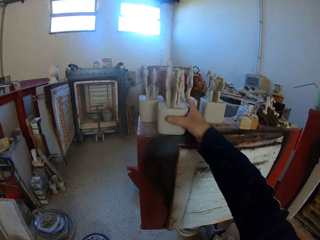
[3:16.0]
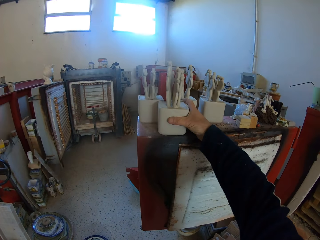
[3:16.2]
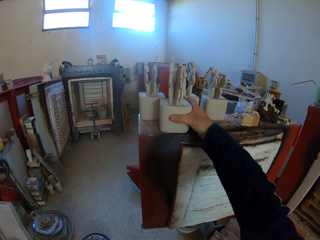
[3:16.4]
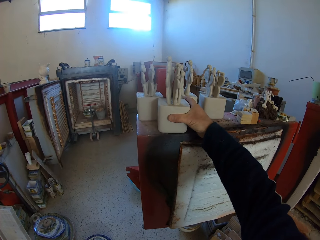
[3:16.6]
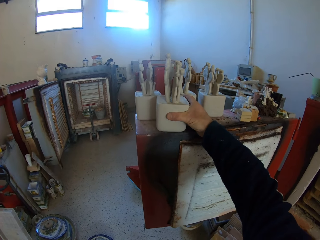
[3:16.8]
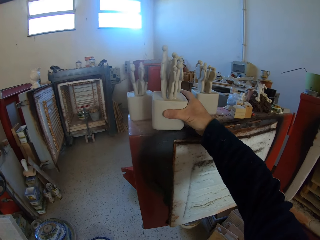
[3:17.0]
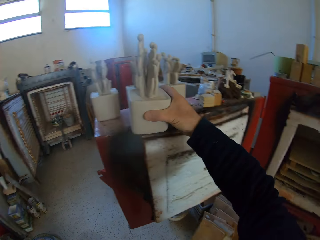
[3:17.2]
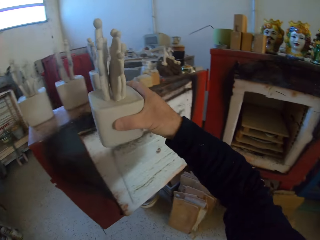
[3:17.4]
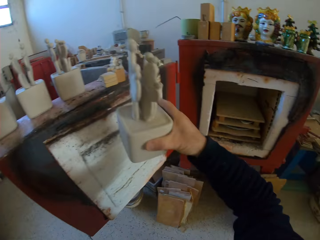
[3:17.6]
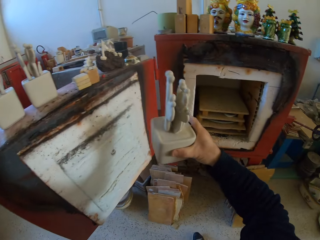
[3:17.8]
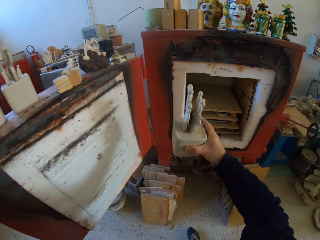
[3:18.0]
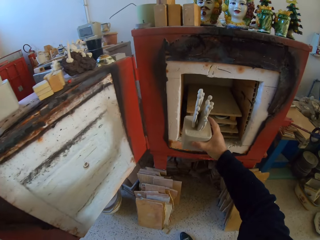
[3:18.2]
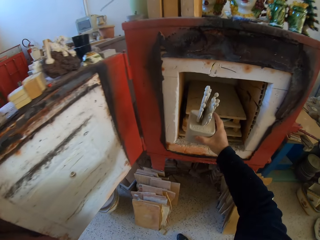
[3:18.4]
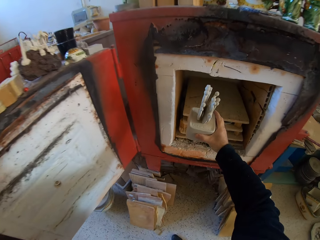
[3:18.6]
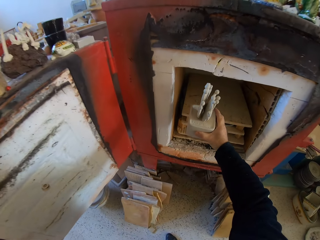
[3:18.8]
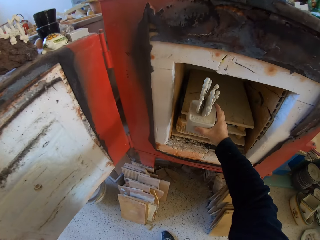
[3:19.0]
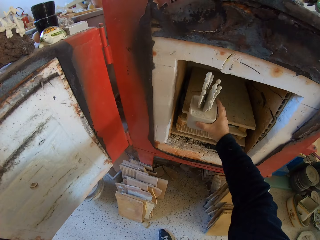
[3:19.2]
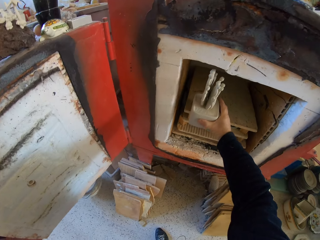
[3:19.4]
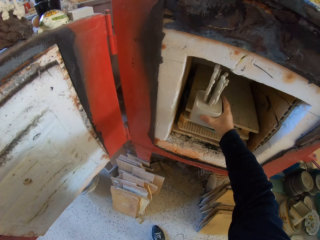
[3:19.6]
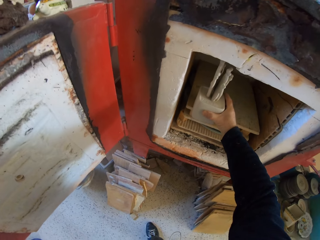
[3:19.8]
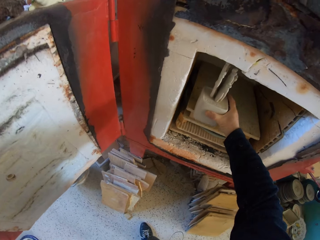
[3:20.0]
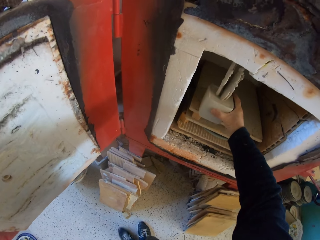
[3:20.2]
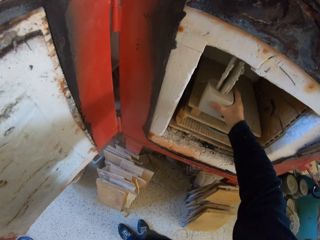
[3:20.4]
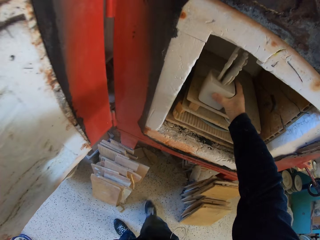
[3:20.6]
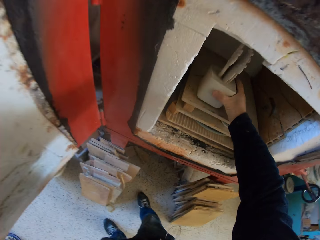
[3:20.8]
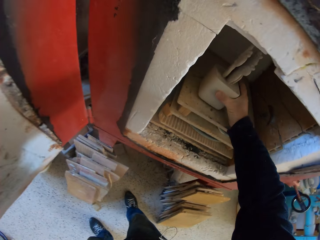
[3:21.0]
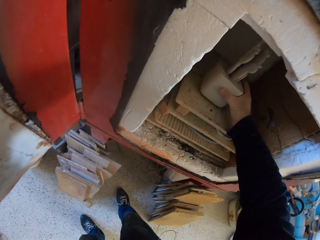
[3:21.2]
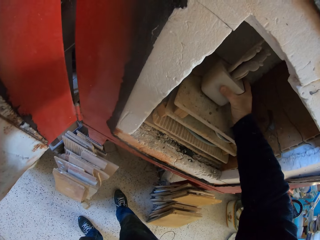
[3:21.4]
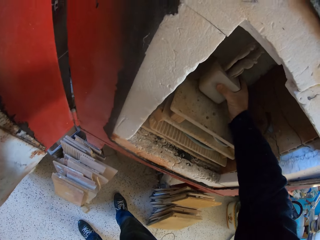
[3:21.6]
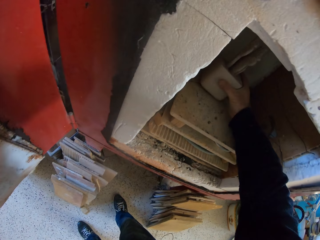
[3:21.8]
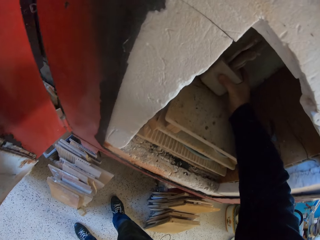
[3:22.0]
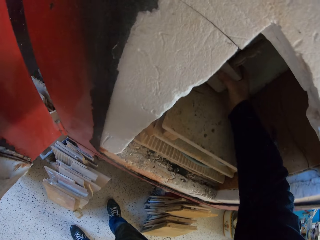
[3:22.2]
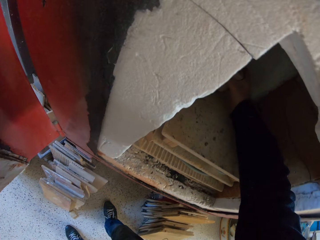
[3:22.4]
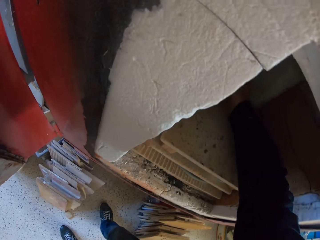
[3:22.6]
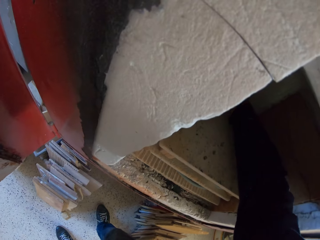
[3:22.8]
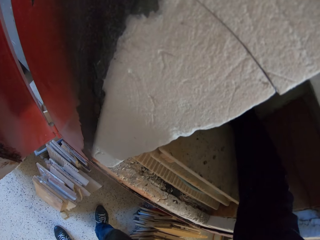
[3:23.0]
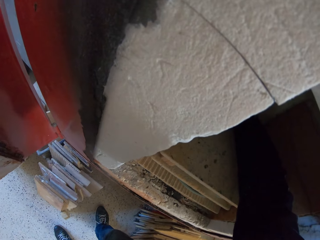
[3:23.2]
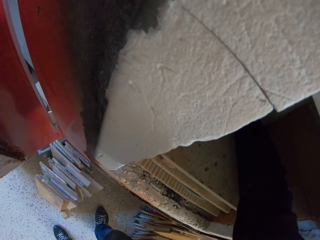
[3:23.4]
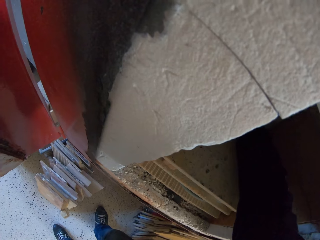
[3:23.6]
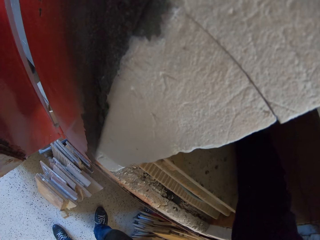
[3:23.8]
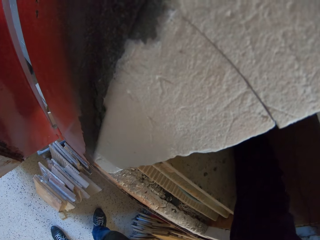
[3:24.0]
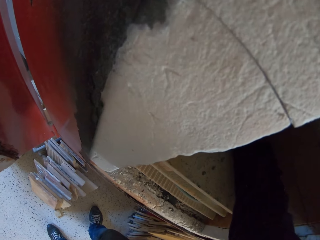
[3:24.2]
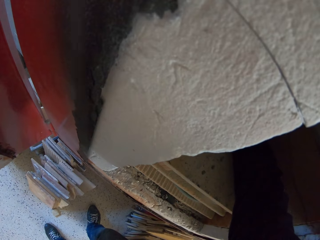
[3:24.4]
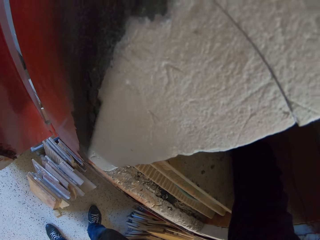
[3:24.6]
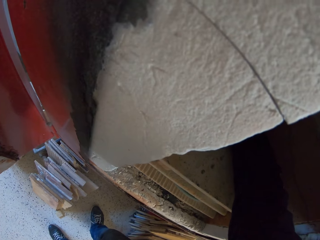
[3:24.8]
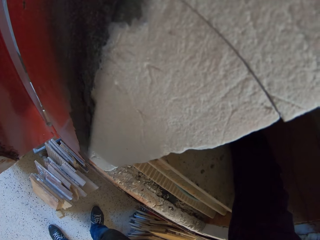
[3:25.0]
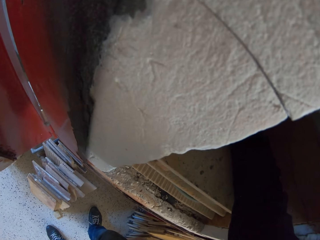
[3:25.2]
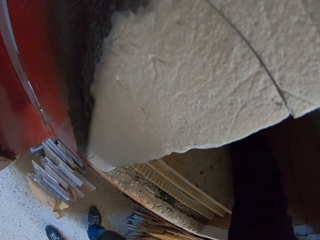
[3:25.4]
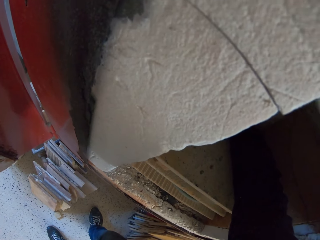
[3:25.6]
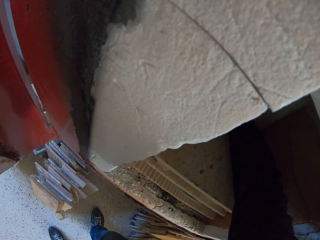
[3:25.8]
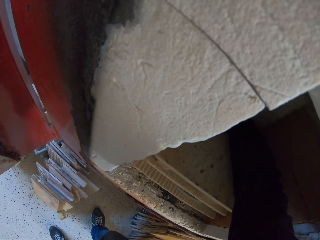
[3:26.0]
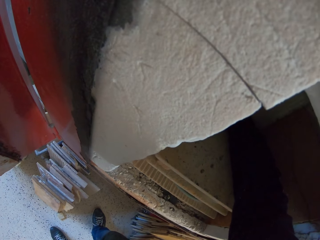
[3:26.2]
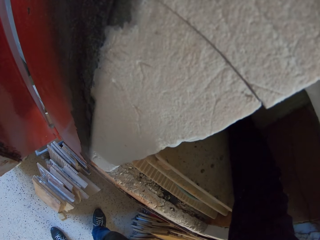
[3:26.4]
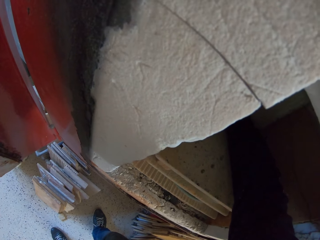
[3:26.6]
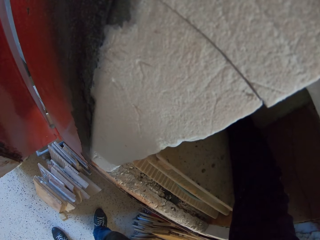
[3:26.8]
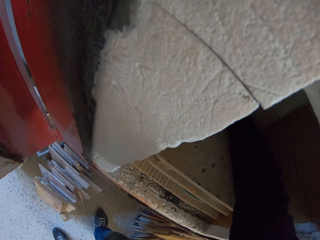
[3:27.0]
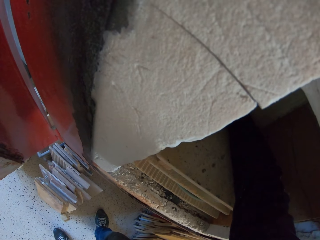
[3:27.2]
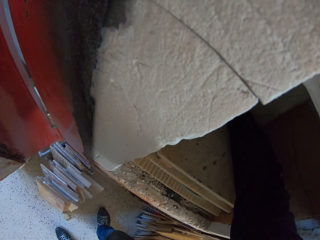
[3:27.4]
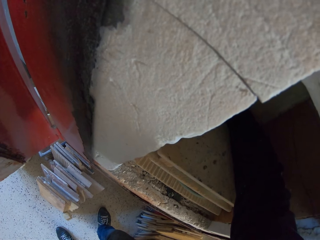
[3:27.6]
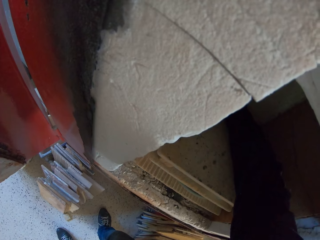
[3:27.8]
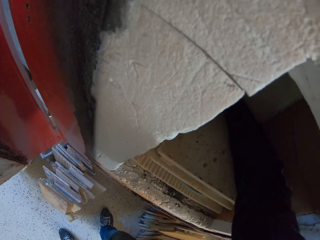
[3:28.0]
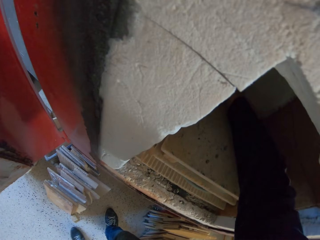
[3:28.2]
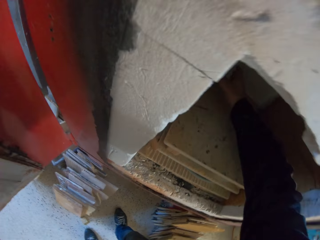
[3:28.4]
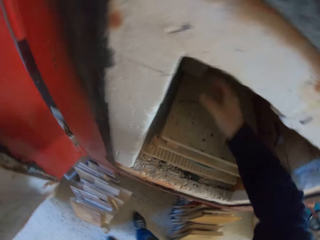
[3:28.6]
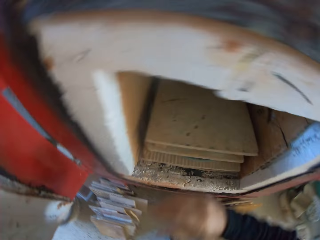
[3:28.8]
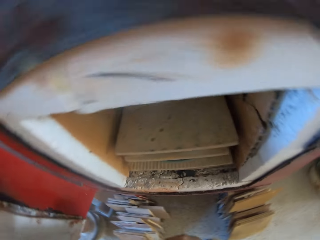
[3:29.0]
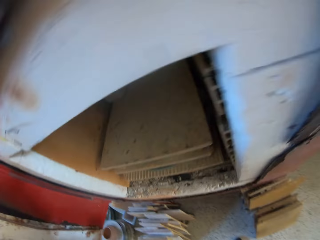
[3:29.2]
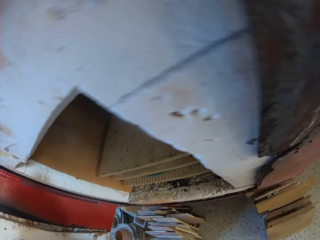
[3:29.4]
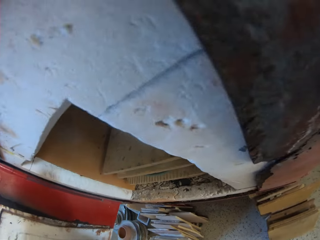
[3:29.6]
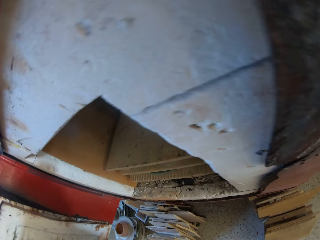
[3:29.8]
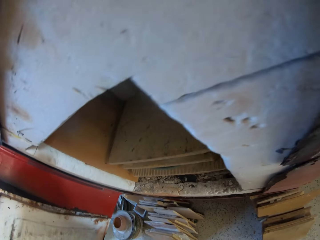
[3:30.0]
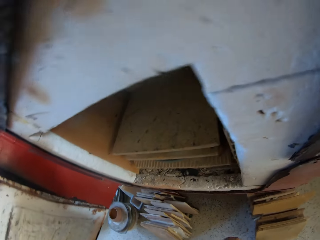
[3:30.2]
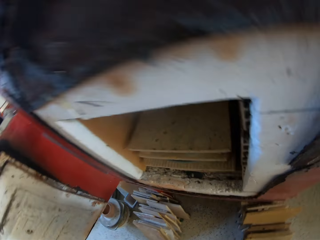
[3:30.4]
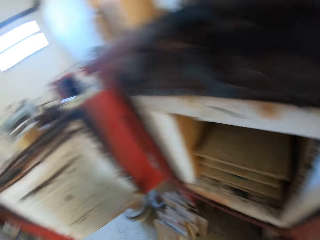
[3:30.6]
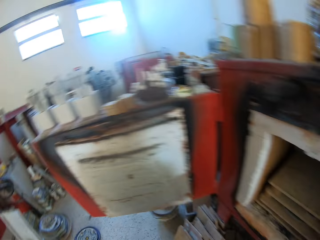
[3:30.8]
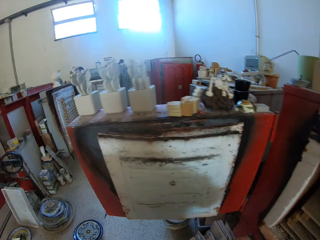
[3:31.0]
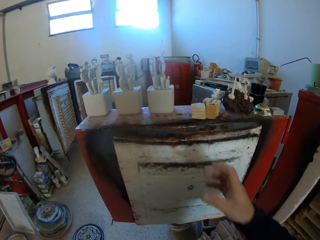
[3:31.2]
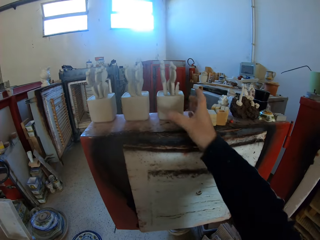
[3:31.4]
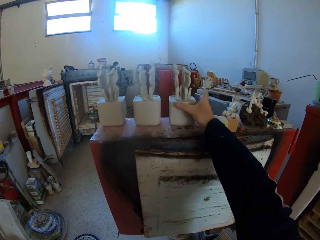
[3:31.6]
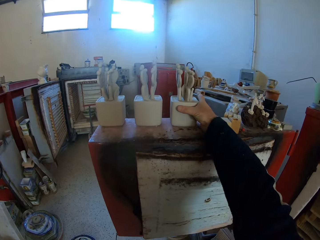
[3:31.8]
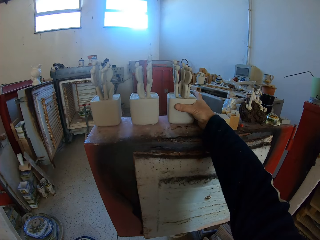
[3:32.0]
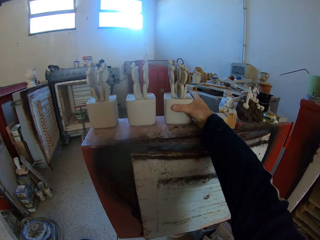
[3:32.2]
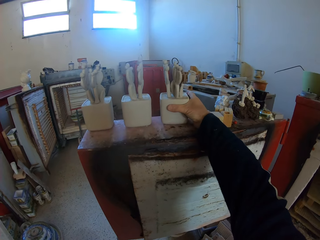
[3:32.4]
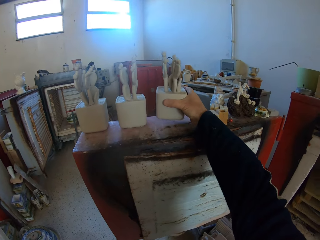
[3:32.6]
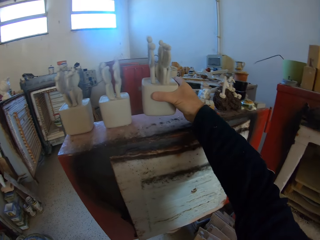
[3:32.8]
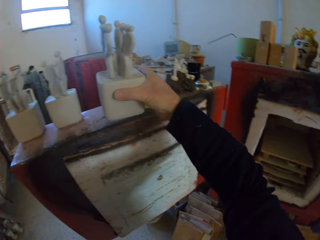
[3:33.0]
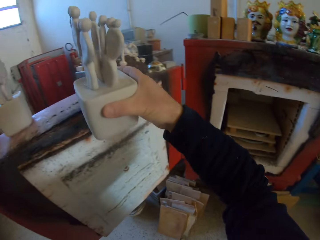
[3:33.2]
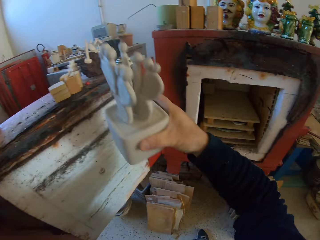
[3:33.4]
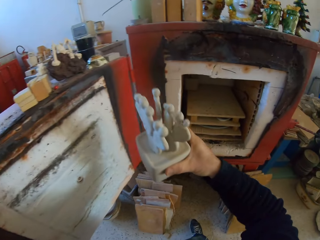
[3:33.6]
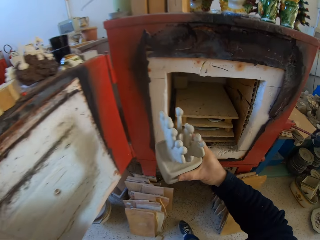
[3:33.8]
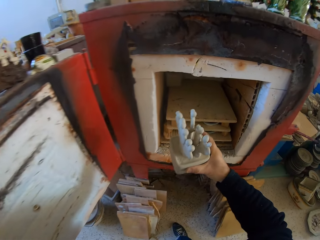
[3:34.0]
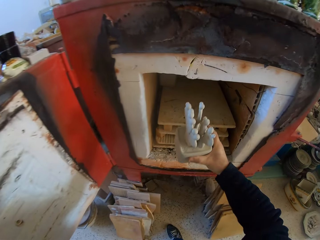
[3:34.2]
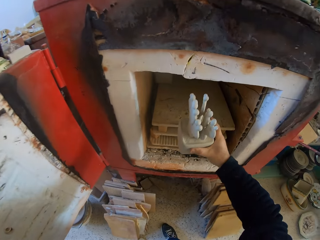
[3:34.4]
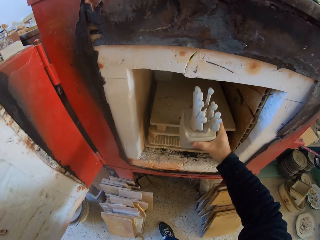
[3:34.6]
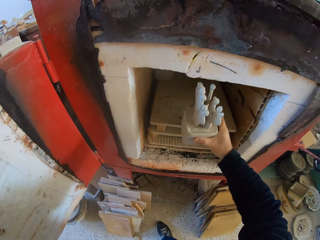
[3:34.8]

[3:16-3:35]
The camera wearer touches a decoration or carving and picks the carving. They place the carving in the cabinet or molding machine. They look around the cabinet. They put the decoration in the molding machine and pick the carving.

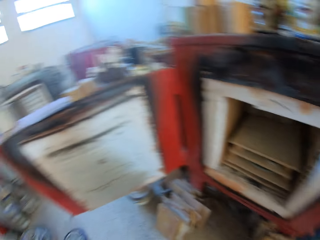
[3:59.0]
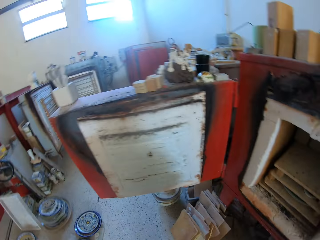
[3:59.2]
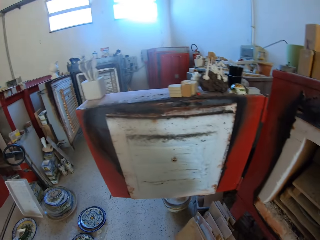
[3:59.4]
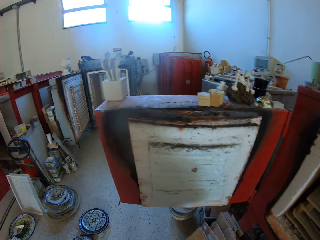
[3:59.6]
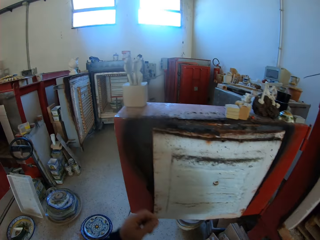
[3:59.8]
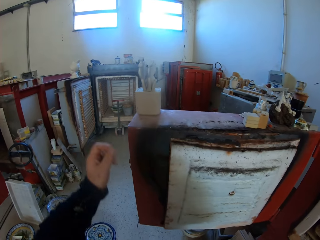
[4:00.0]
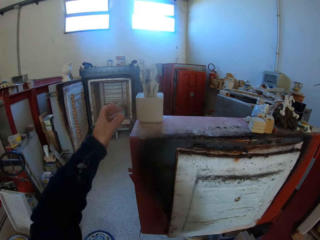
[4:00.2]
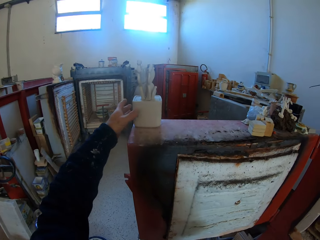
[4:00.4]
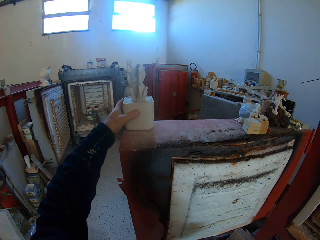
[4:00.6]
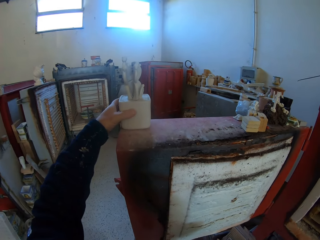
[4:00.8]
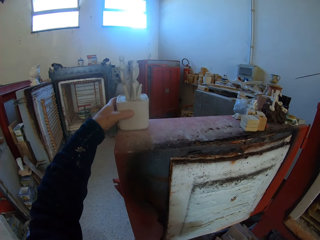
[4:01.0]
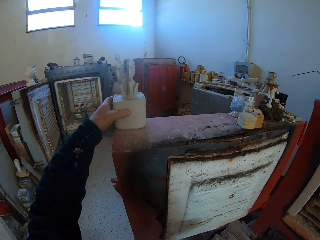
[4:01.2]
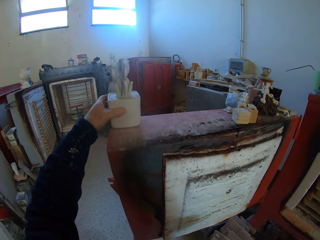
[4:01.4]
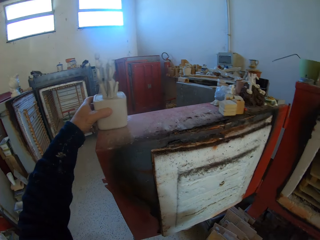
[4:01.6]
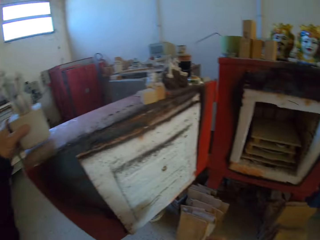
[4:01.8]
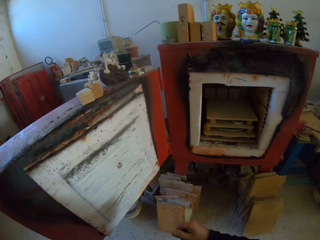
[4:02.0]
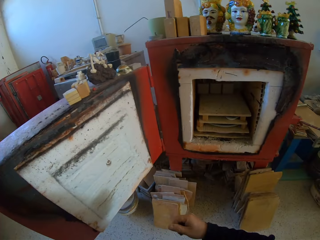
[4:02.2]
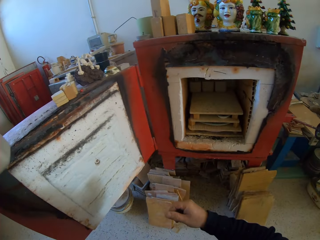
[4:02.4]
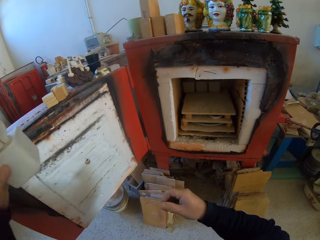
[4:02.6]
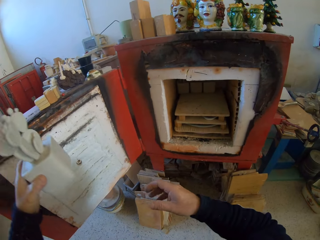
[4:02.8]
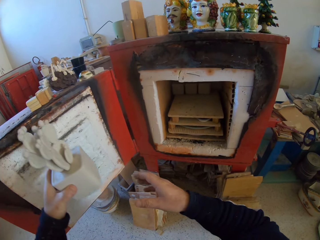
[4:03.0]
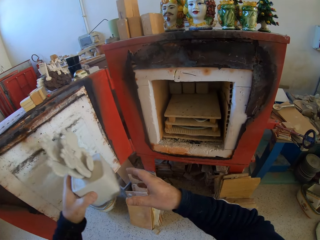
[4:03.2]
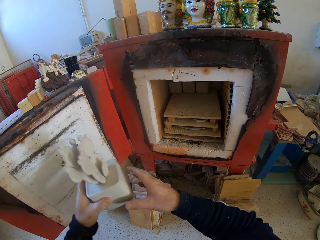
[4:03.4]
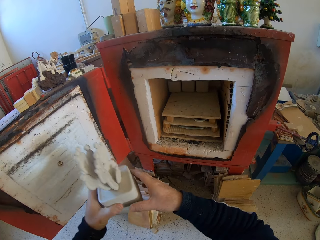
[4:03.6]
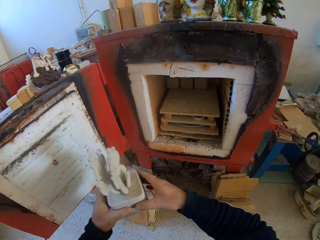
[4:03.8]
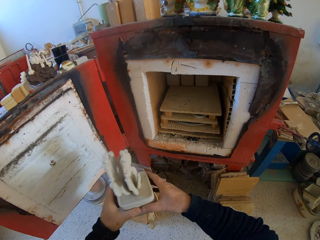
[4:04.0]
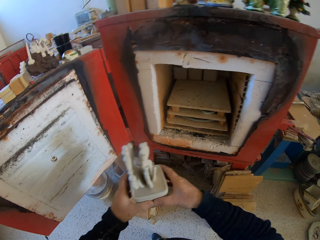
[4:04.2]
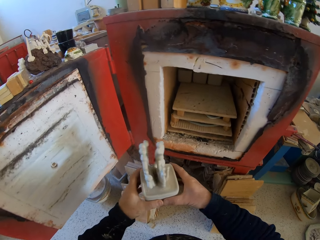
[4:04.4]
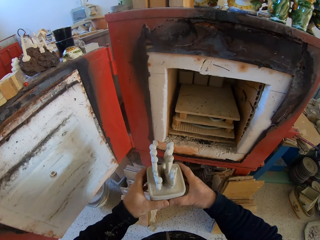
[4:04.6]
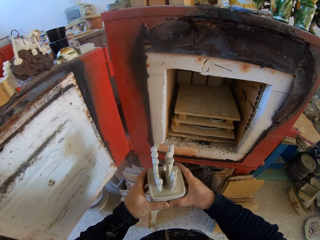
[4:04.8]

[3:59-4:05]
The camera wearer picks a carving.
